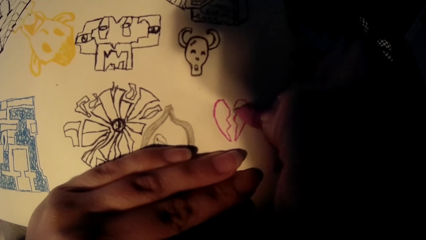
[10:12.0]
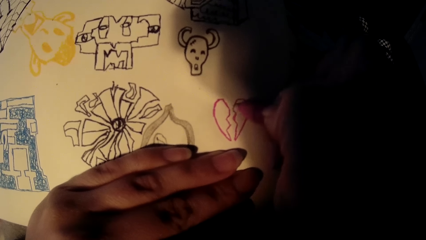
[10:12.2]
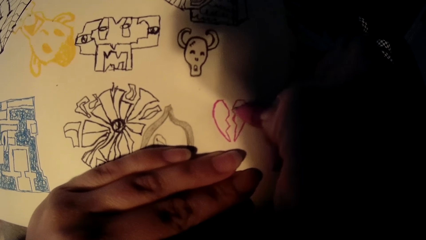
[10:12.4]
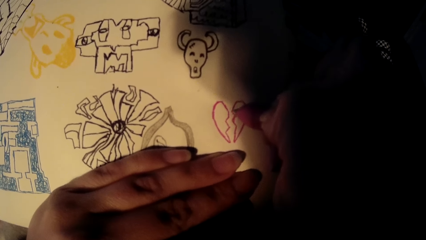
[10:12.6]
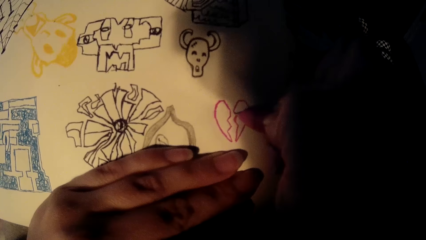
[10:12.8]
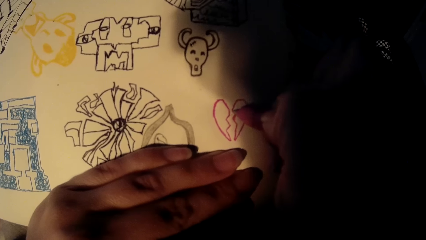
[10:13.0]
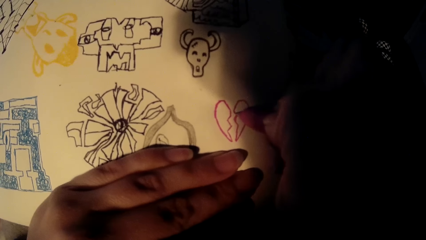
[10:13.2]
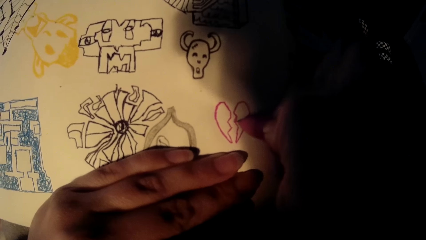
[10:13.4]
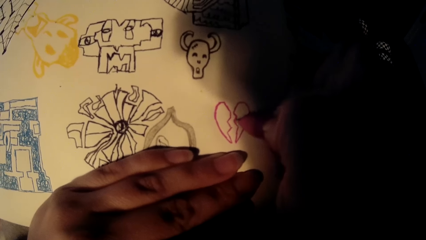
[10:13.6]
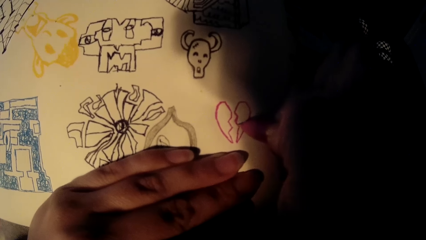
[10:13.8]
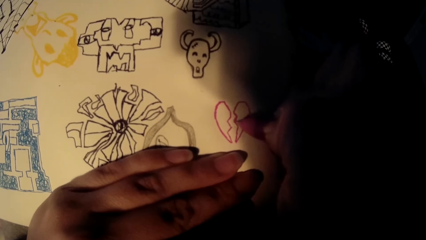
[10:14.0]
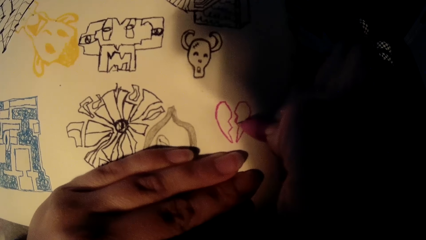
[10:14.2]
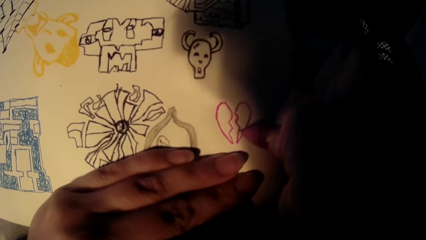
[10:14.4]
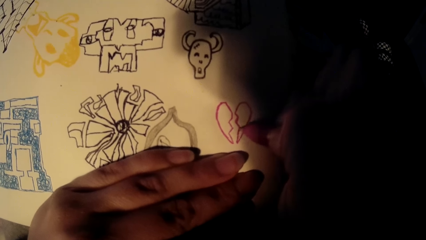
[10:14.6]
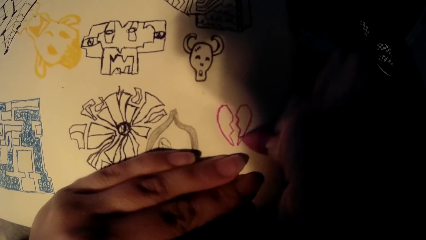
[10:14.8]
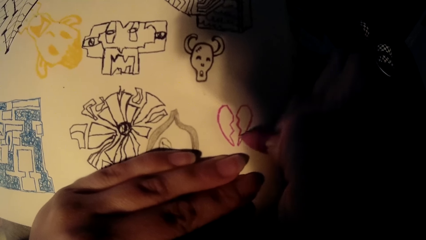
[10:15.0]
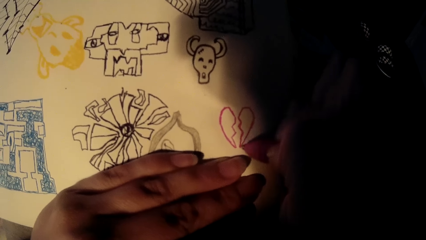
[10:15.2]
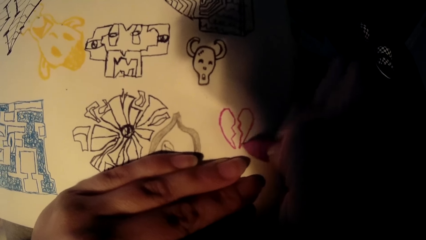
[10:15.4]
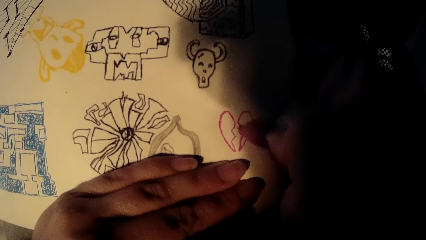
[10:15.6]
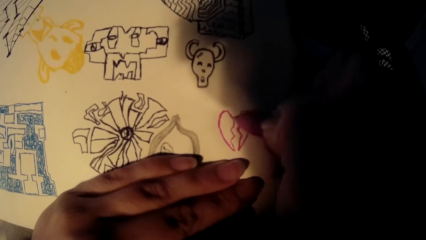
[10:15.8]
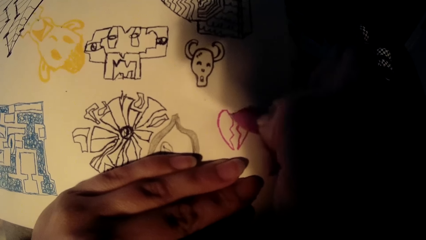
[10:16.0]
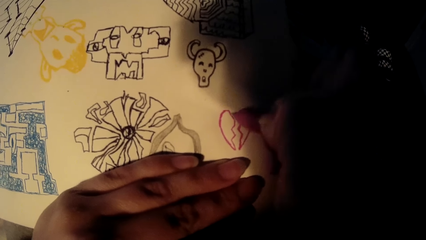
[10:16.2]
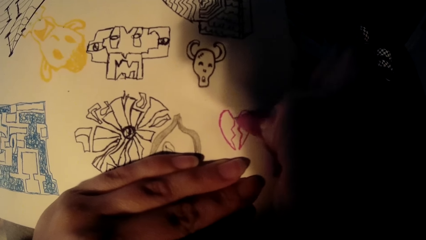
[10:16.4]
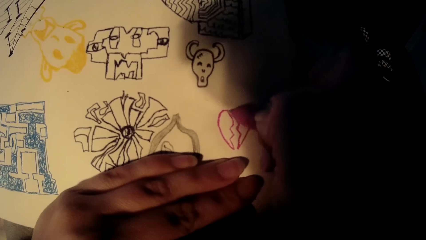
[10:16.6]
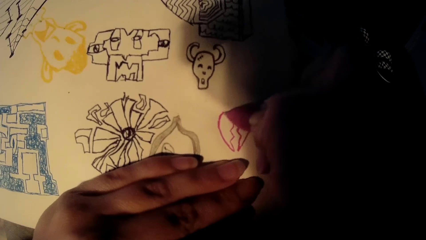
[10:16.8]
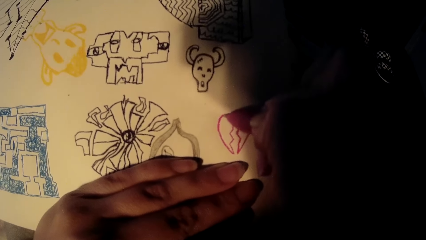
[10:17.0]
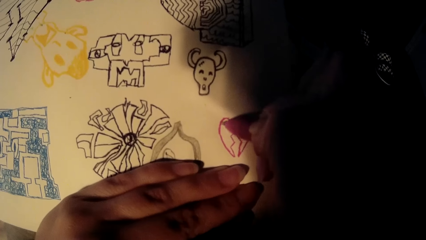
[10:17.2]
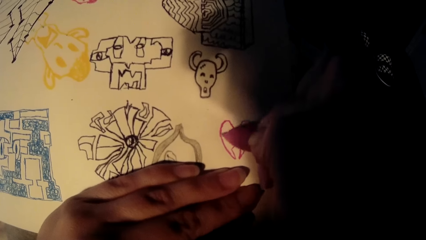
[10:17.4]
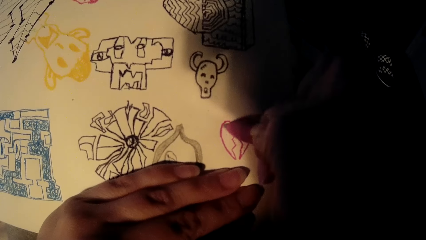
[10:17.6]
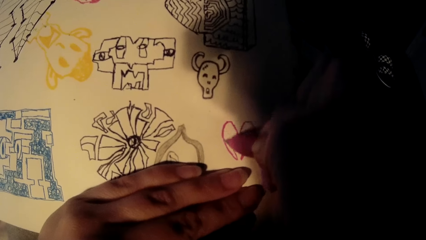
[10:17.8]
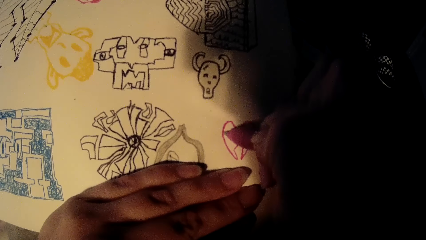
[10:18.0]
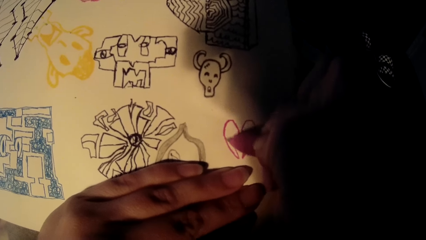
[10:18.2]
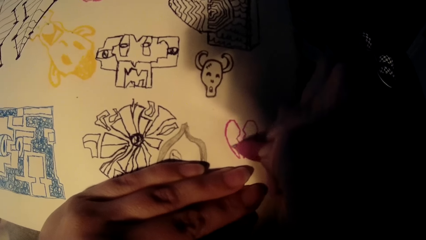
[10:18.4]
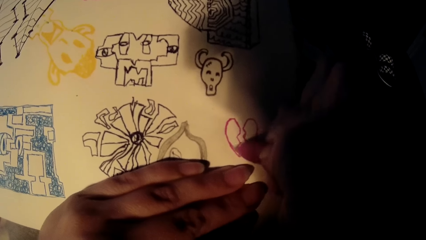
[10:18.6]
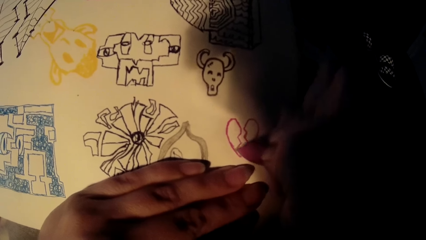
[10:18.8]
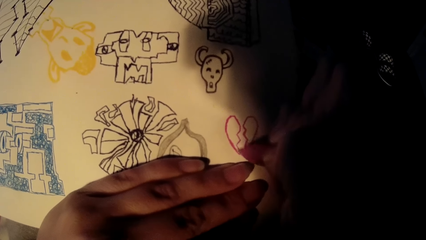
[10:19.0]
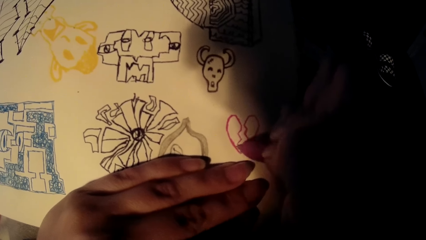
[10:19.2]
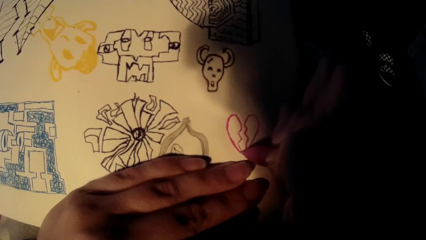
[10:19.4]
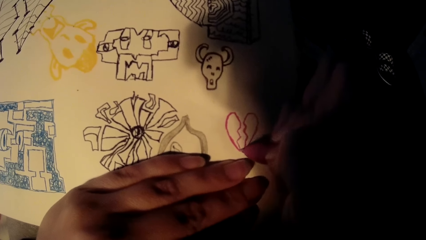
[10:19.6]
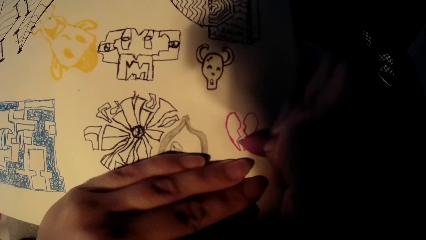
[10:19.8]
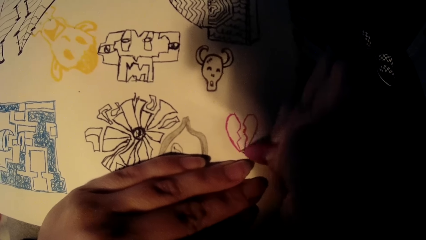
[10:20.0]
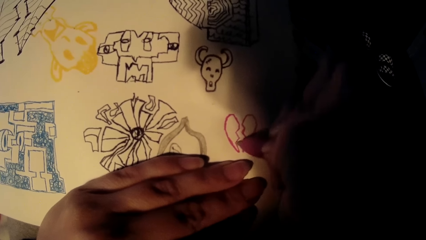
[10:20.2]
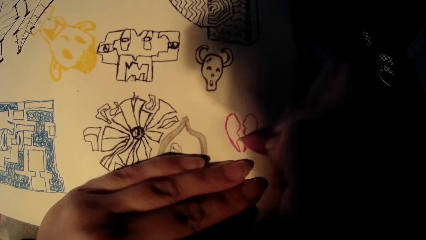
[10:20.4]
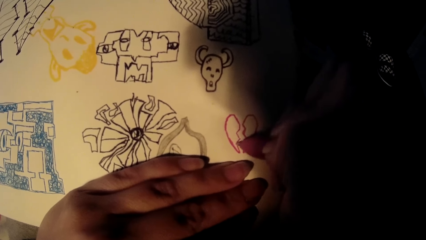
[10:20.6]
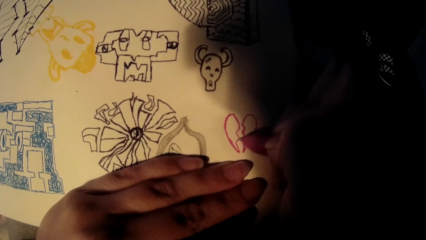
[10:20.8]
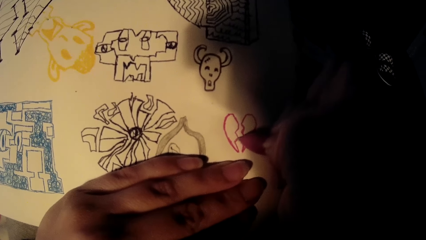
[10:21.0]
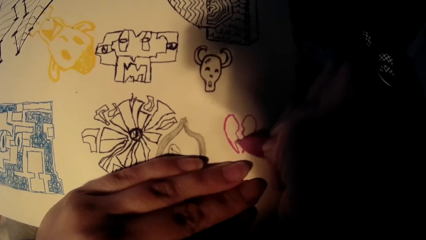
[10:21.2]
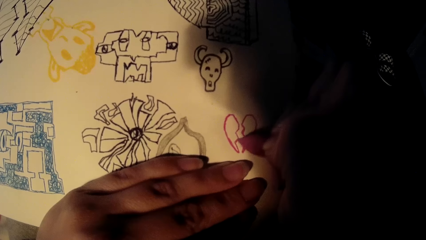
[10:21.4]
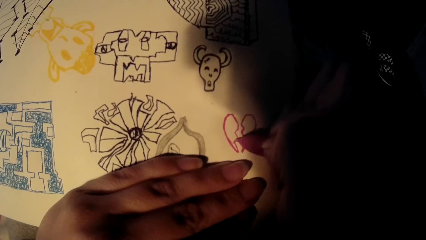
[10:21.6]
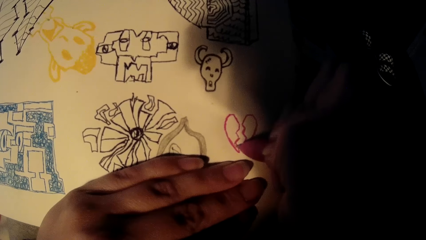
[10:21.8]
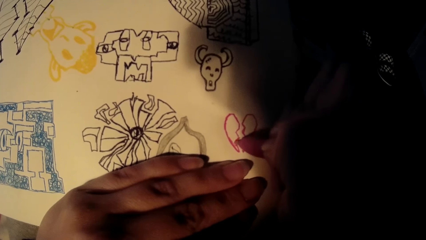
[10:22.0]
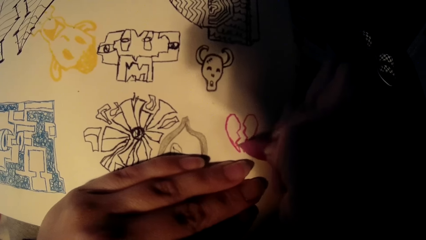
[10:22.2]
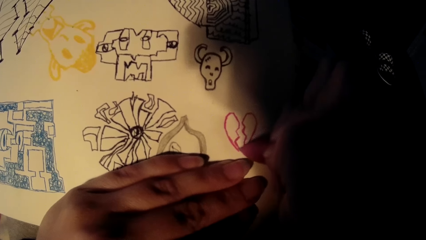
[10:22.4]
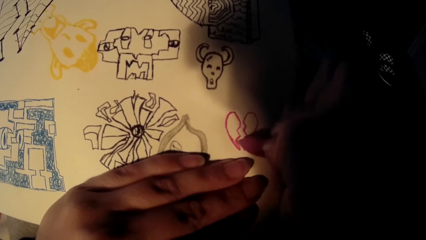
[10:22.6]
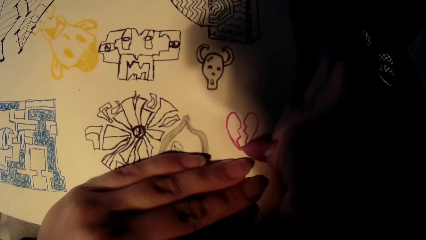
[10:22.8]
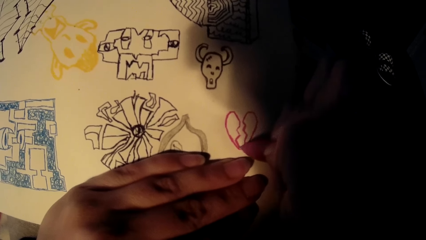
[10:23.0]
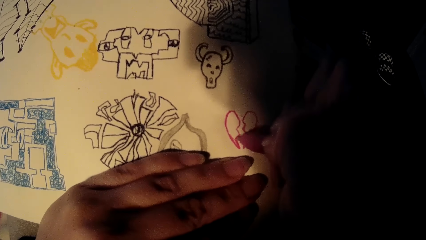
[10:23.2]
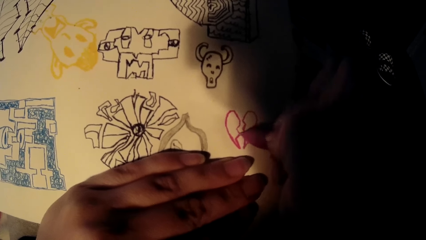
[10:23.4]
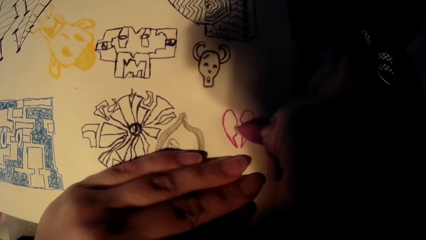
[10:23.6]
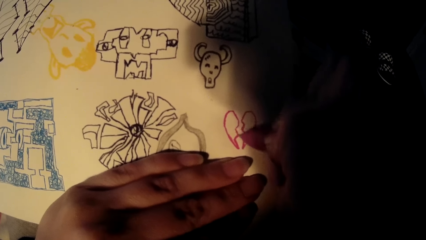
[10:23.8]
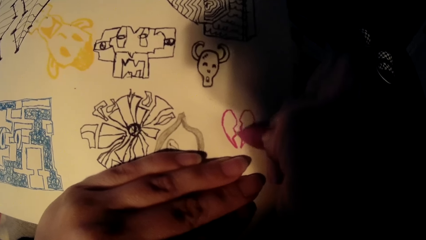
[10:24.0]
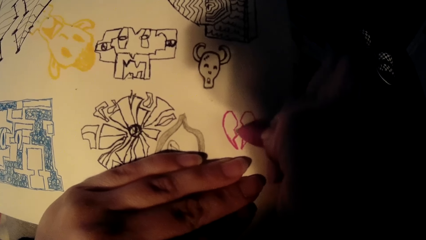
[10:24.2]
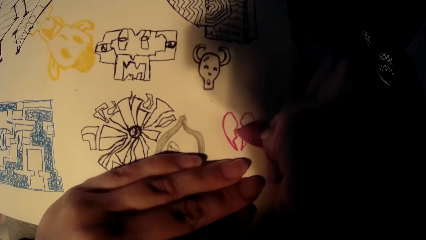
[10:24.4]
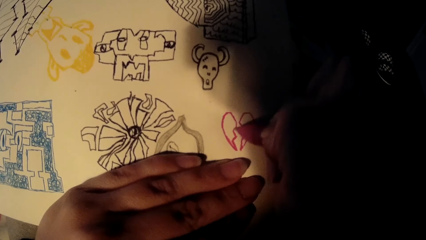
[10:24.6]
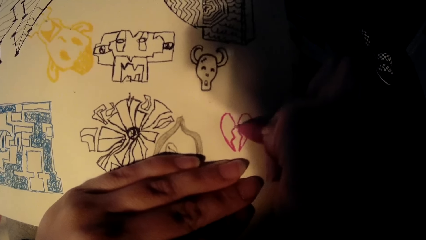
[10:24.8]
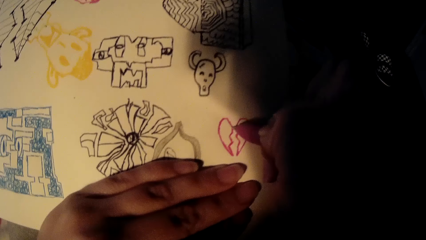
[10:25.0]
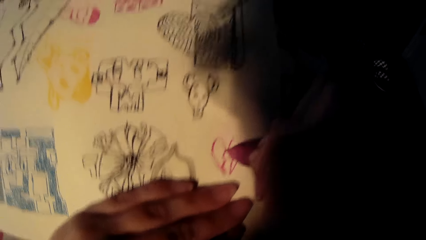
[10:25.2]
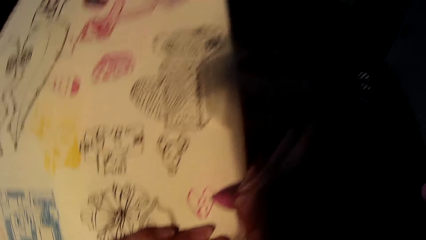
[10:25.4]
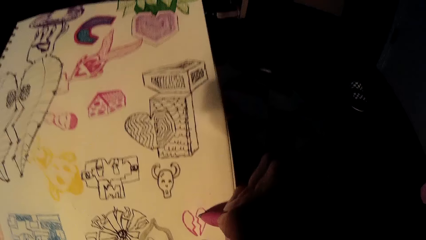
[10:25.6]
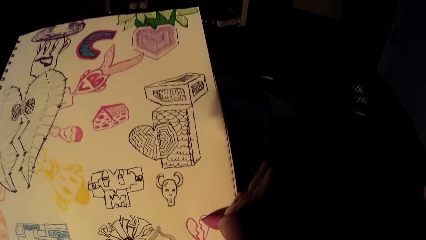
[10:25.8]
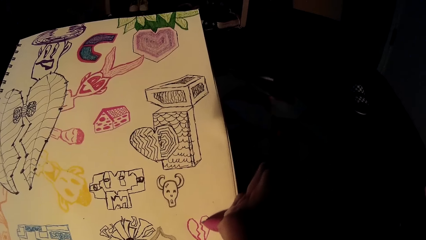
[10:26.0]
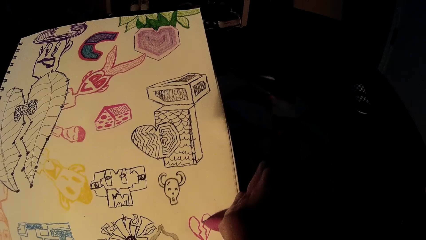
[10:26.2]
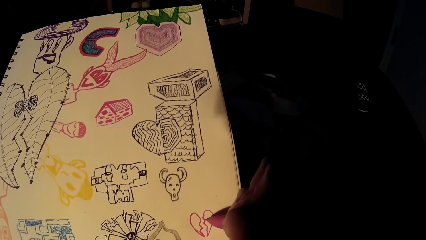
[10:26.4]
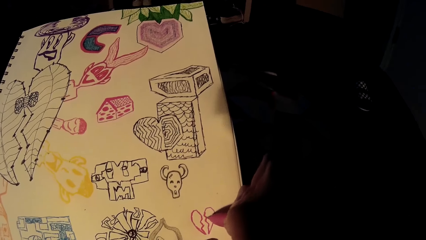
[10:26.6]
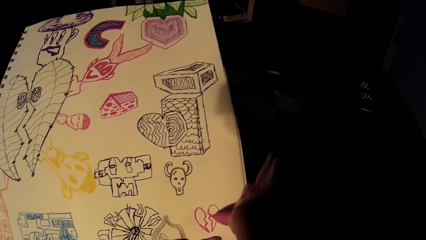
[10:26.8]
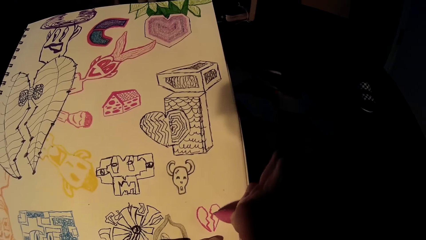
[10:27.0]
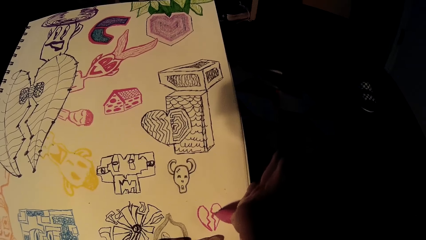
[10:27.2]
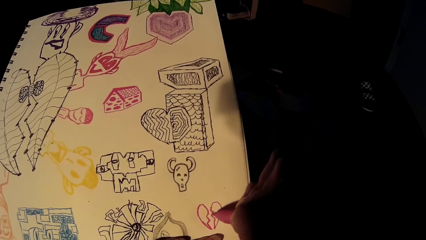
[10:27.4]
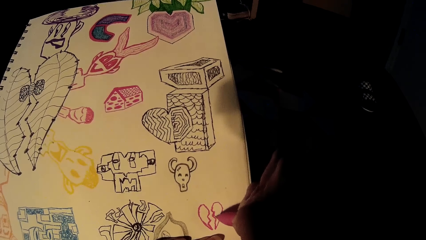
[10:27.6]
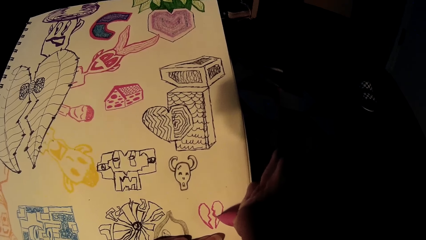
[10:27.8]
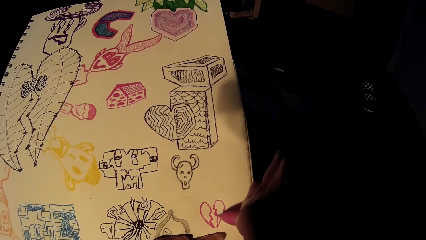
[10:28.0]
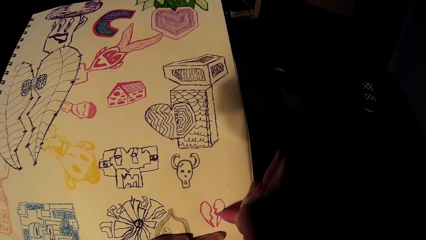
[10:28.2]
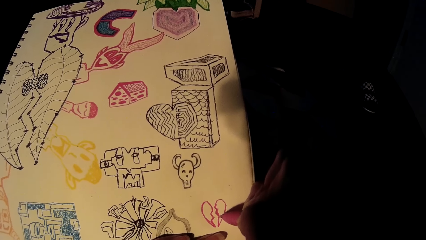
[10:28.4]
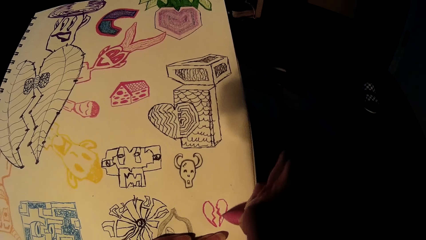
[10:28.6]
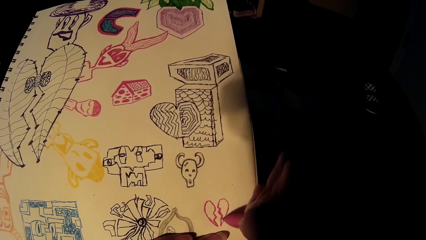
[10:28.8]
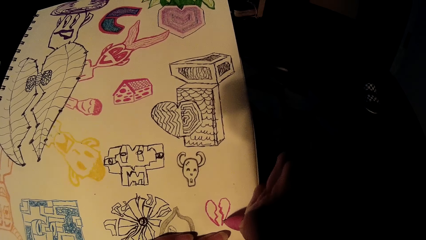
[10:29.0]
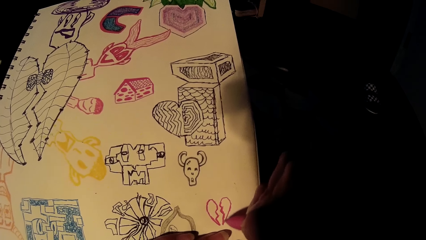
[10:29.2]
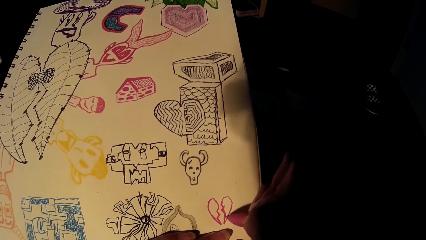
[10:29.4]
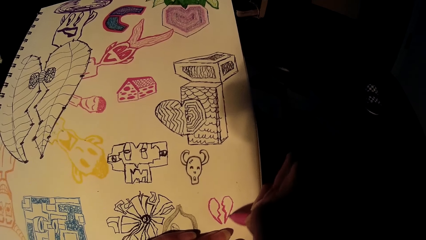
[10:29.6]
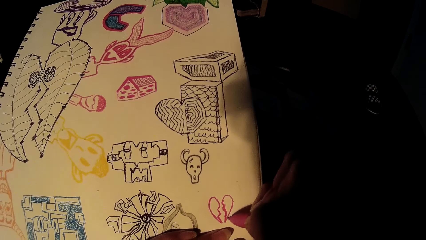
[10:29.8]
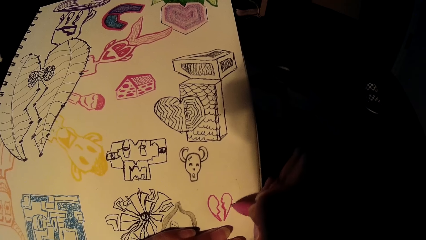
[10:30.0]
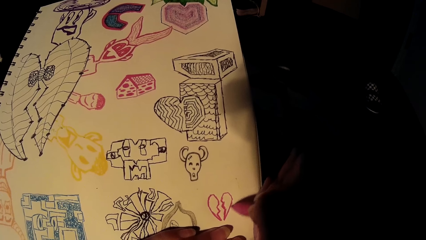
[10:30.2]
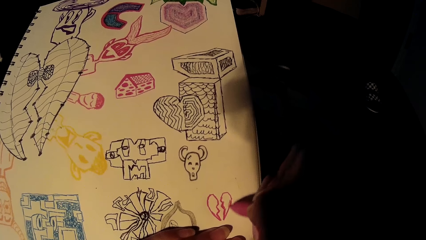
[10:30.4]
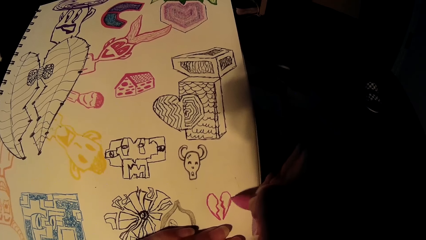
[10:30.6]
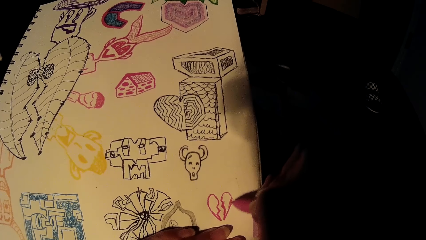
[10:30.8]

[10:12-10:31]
The camera wearer lifts the pen. They draw on the card using the pen.
